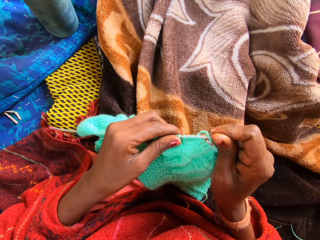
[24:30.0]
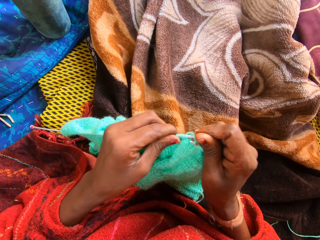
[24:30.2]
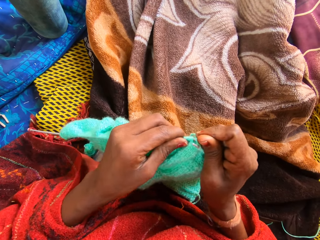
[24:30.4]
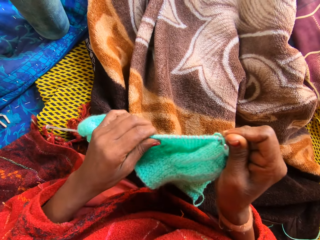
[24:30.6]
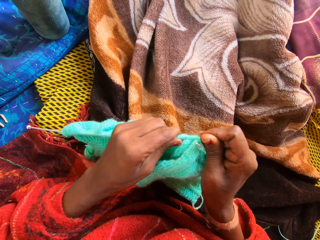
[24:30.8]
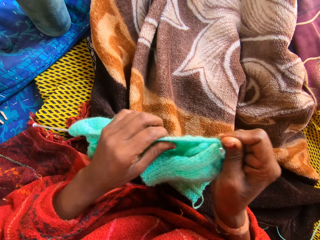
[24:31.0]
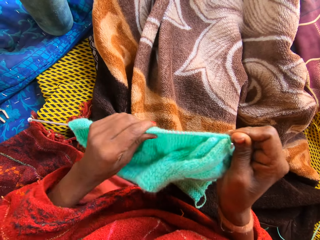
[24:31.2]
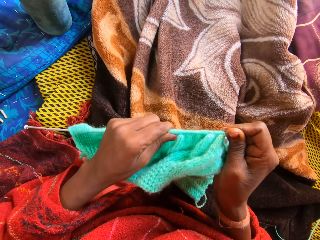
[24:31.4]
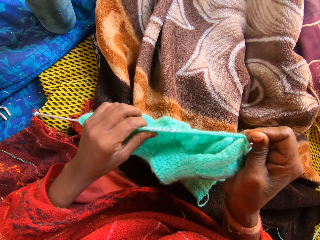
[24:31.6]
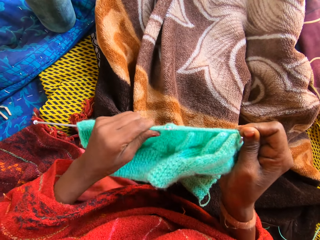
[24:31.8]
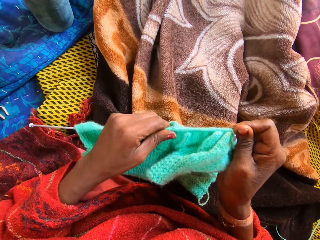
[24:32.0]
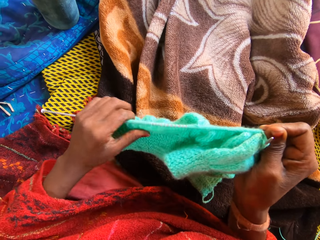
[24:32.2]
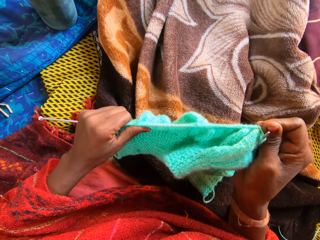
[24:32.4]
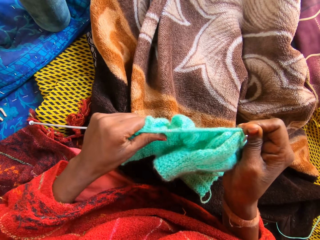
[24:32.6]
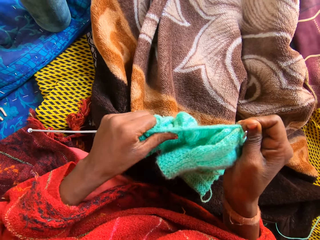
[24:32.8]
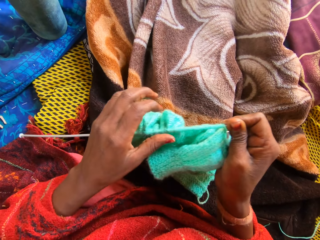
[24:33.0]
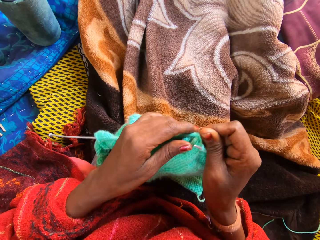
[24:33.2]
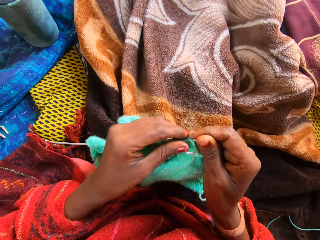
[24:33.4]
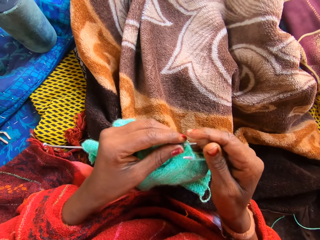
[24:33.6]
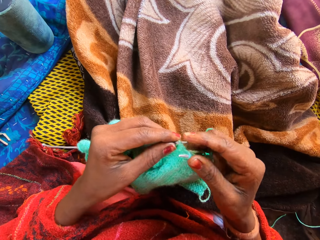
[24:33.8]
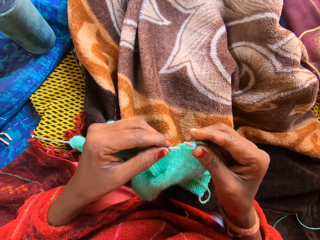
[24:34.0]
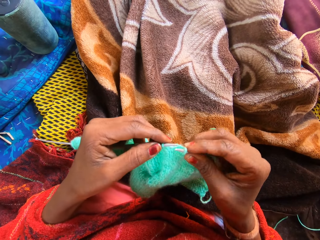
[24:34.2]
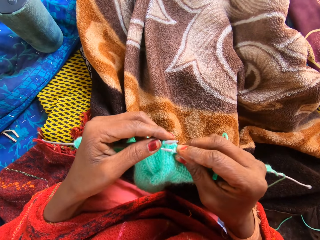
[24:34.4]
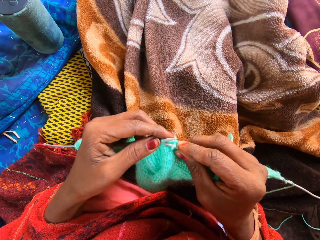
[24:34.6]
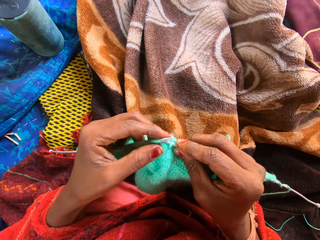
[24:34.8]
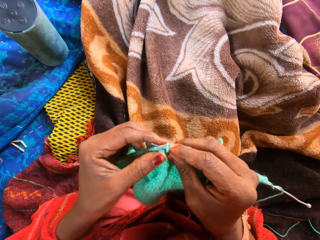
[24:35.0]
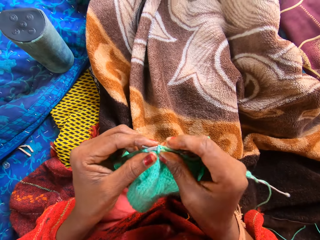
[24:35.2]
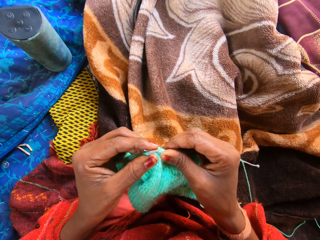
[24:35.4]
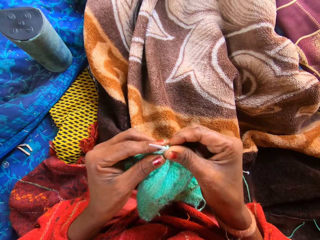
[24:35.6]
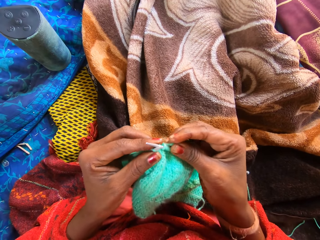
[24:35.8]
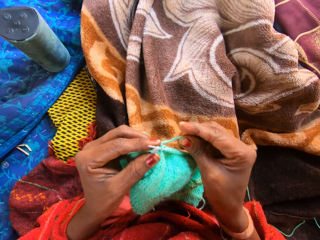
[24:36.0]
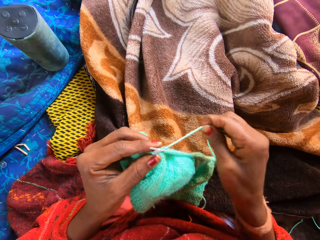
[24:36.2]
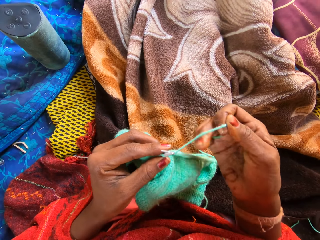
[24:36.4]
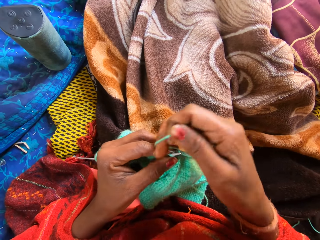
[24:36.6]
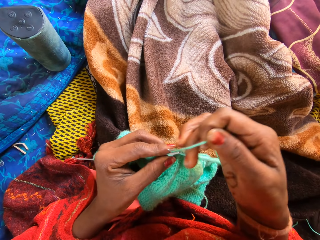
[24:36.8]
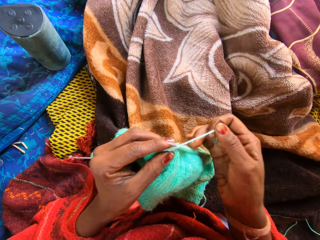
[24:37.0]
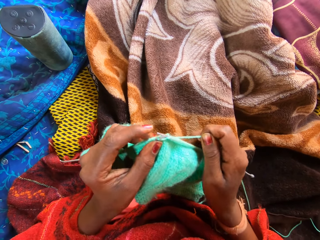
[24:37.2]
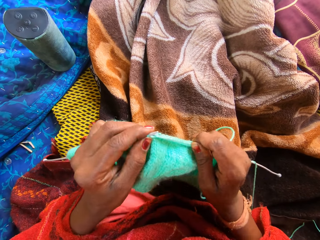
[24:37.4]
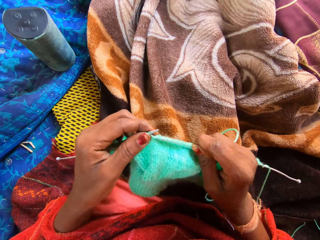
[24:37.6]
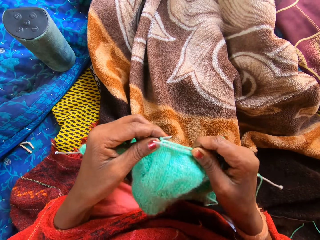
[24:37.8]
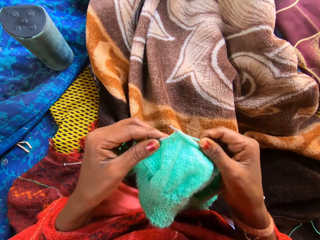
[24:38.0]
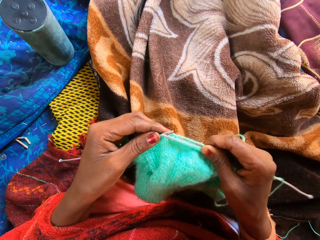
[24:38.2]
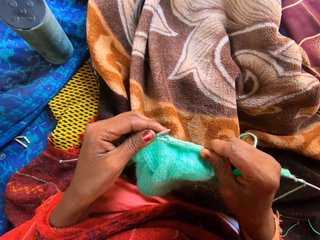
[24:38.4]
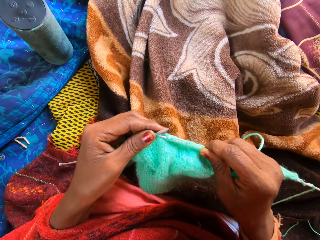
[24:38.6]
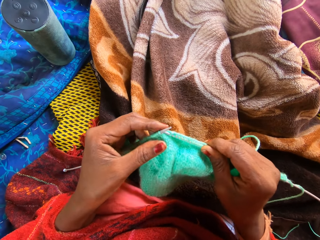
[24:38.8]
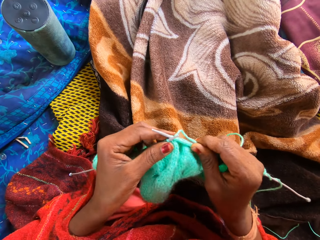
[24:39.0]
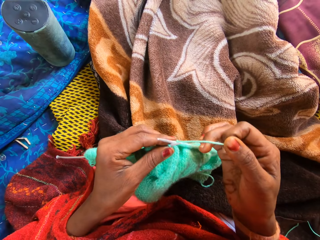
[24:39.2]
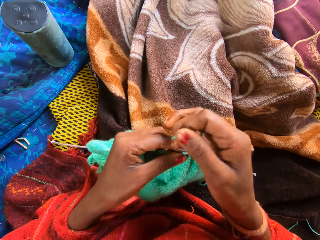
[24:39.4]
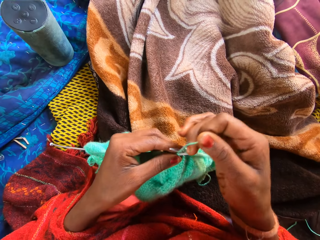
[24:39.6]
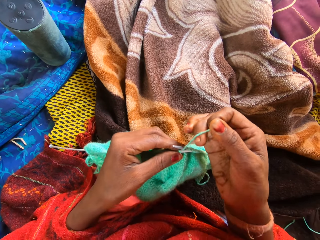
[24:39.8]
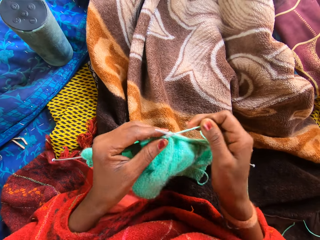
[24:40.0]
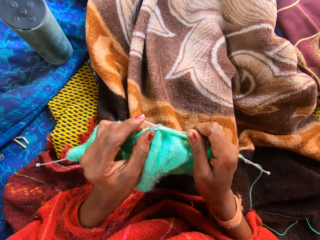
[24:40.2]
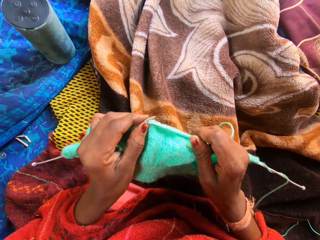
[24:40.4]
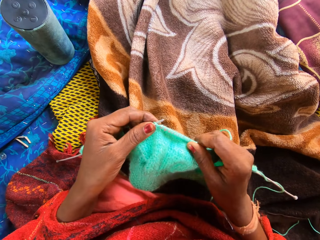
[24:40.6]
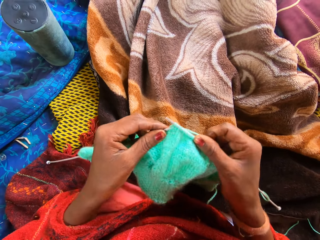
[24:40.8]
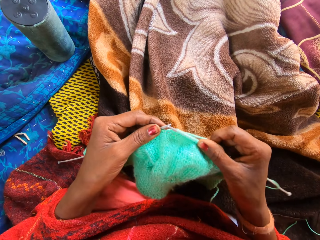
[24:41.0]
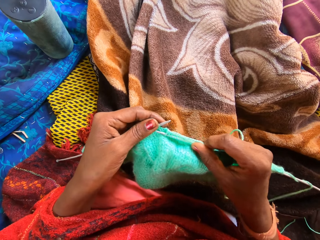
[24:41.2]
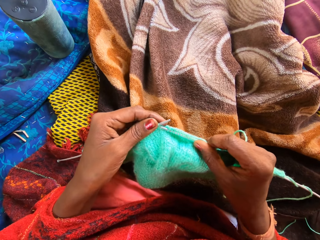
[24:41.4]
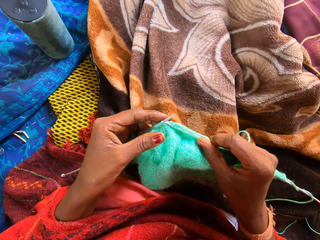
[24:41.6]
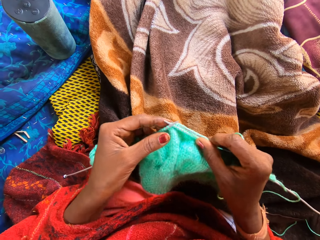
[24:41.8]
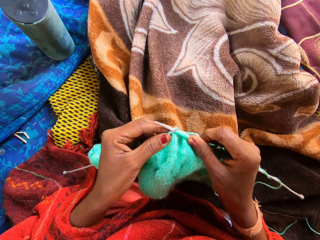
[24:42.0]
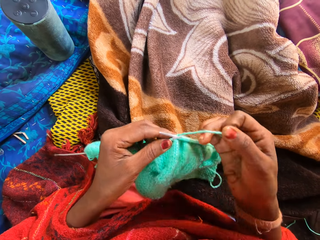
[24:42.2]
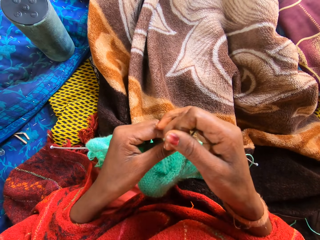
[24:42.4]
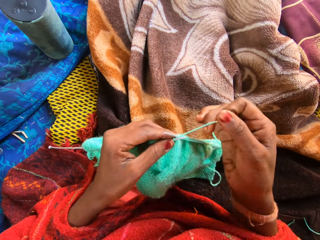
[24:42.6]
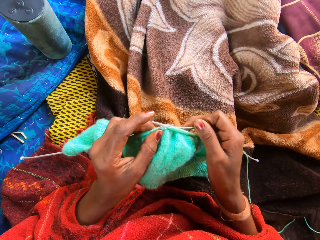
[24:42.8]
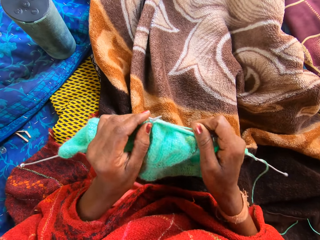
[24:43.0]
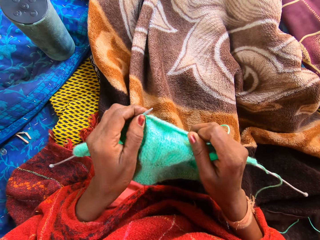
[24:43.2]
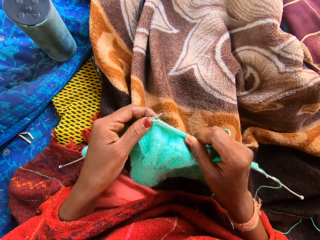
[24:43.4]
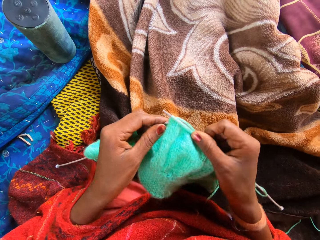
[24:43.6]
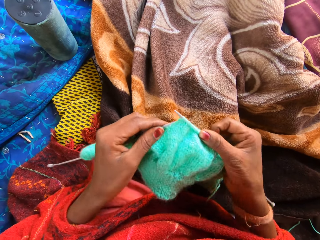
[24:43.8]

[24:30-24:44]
The camera wearer holds both knitting pins or needles with her right hand. She adjusts the yarn on the left knitting pin with her left hand. She moves a fabric with a hand. She knits the fabric with the two knitting pins and the yarn on a straw mat. She coils a knitting thread on a knitting needle. She knits the fabric with the knitting needles. She coils the knitting thread on the knitting needle. She knits the fabric with the knitting needles. She coils the knitting thread on the knitting needle.

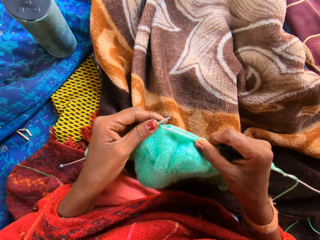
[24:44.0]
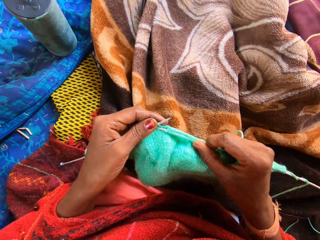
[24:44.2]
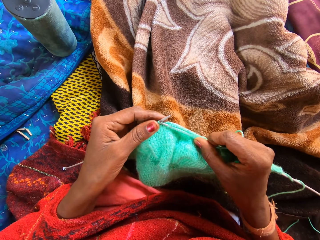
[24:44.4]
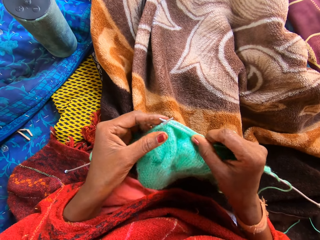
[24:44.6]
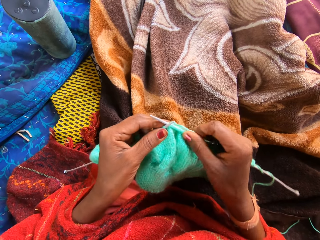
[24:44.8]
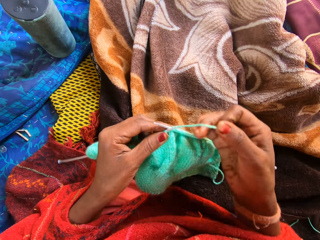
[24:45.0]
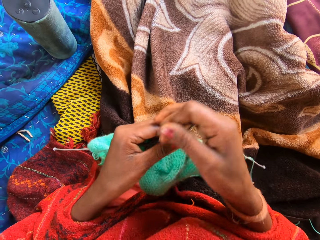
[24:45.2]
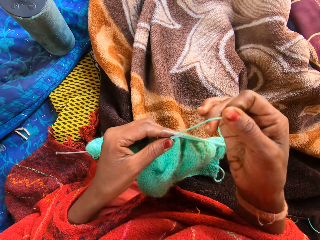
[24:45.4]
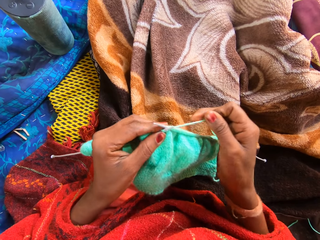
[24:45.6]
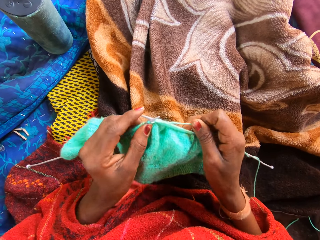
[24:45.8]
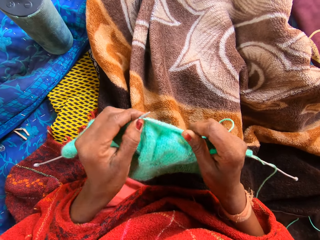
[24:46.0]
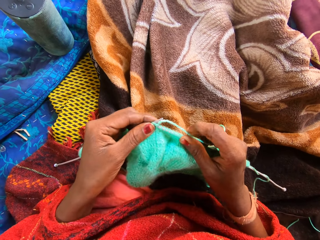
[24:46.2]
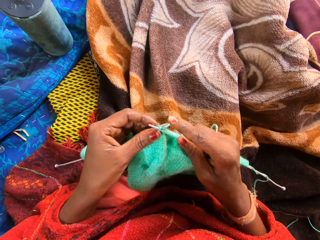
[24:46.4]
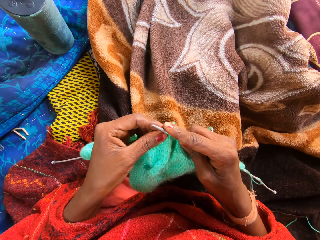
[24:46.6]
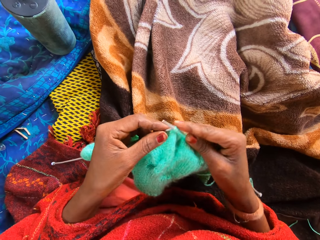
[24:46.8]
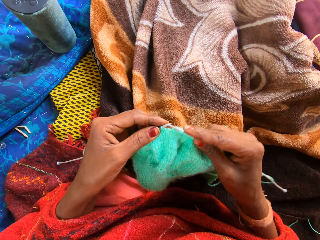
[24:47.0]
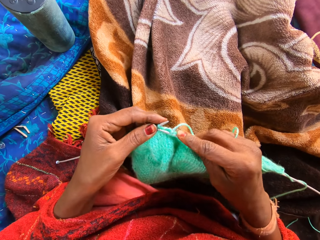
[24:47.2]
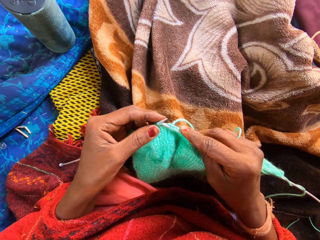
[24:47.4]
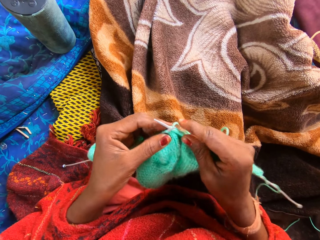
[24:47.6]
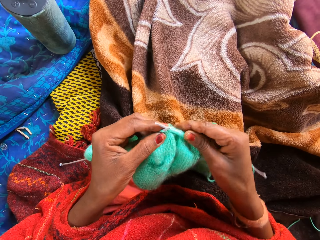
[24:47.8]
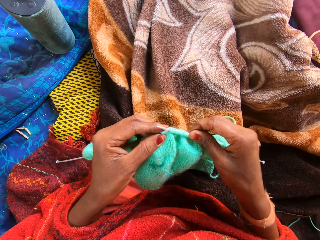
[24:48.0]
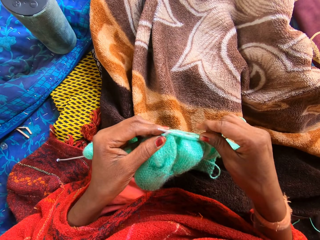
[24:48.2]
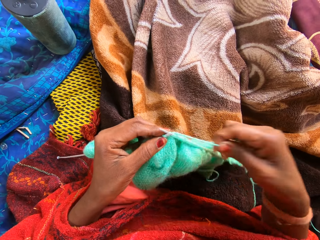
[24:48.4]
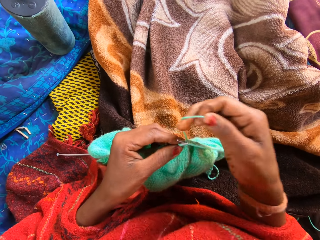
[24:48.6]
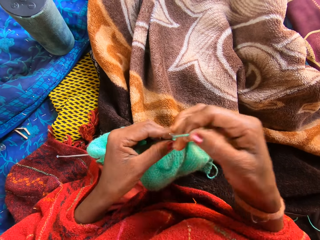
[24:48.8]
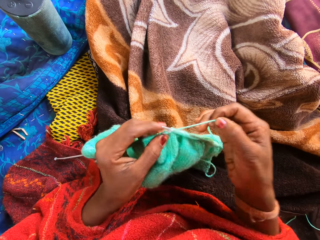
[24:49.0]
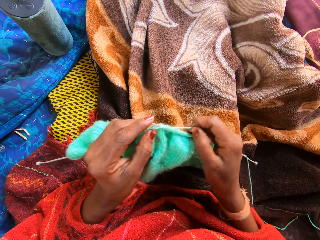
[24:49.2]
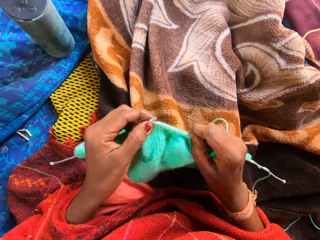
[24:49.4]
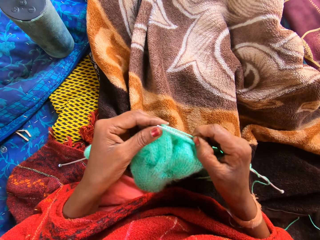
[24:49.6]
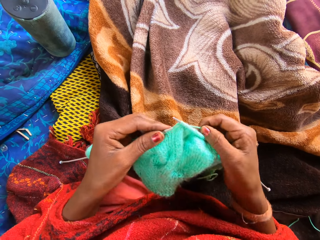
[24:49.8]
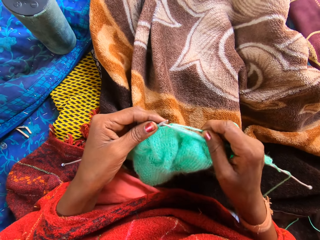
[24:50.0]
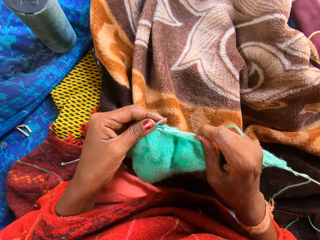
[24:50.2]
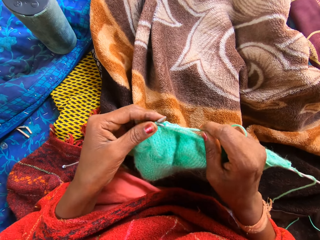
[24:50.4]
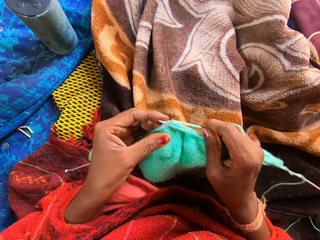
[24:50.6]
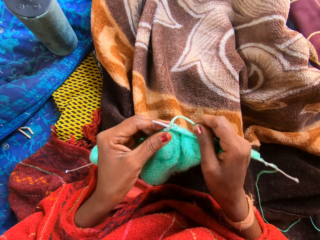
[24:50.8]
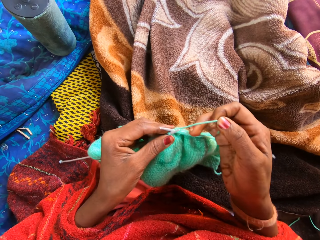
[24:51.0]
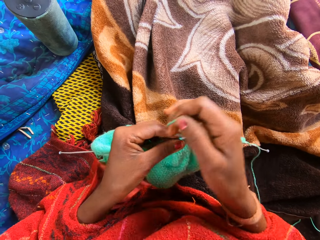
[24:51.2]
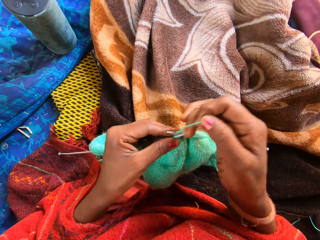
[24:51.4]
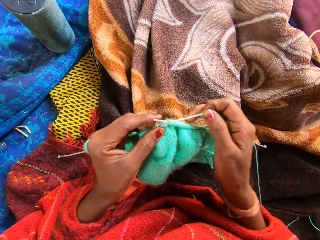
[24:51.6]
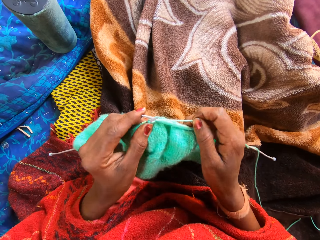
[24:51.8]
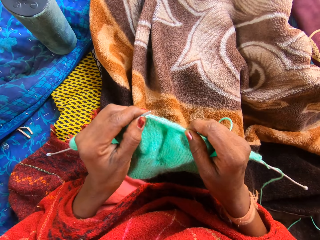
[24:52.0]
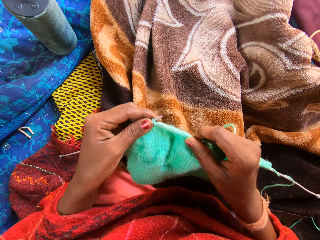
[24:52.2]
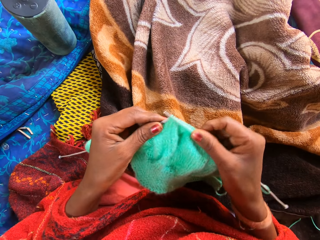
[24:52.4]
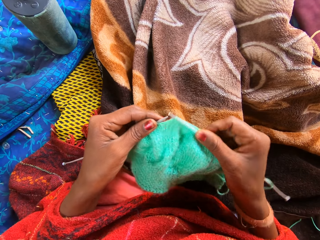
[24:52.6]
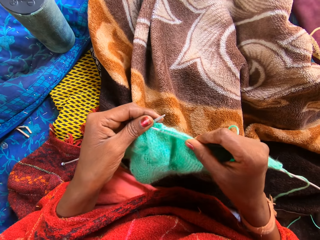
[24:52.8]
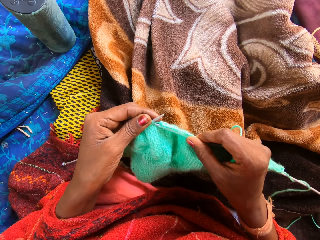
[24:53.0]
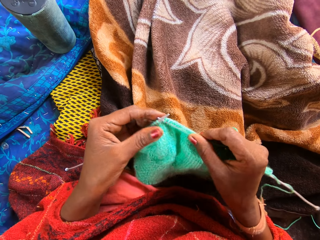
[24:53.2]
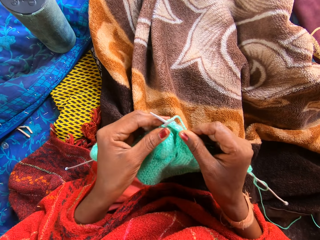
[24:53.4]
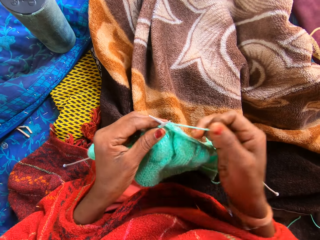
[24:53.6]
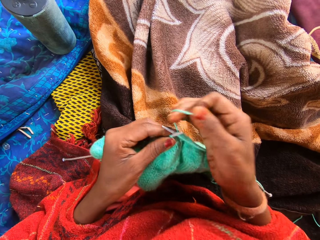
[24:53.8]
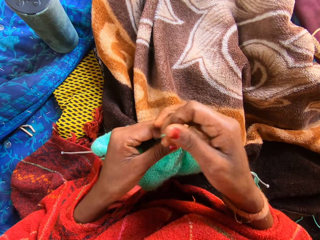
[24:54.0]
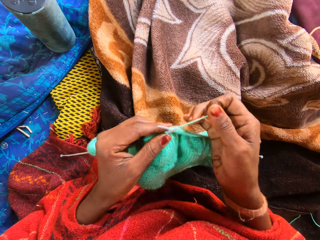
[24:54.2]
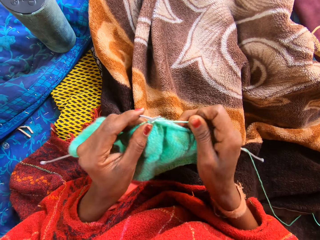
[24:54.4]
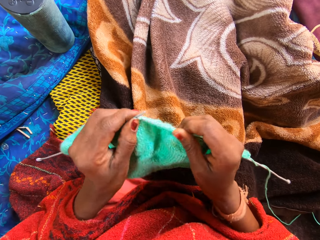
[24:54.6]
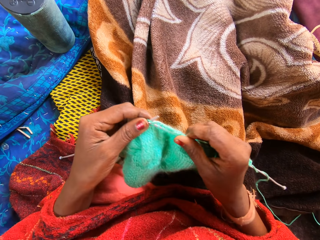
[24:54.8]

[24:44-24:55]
The camera wearer knits a fabric with knitting needles. They coil a knitting thread on a knitting needle. They knit the fabric with the knitting needles. They coil the knitting thread on the knitting needle. They knit the fabric with the knitting needles. They coil the knitting thread on the knitting needle.
